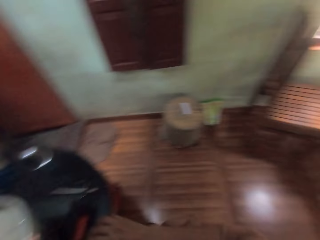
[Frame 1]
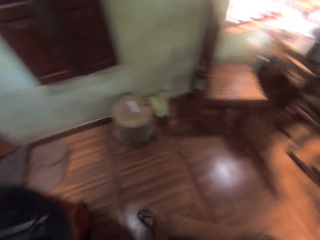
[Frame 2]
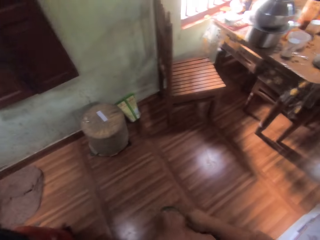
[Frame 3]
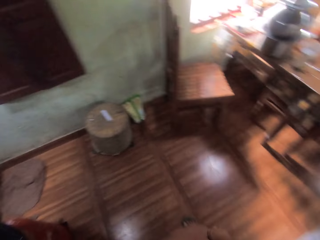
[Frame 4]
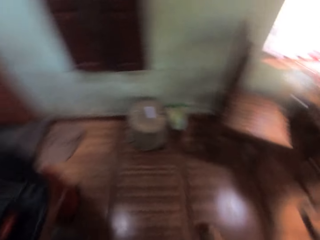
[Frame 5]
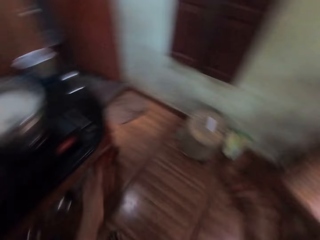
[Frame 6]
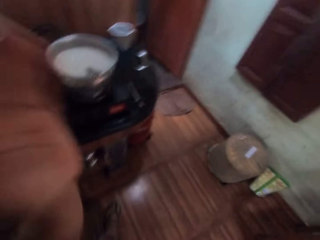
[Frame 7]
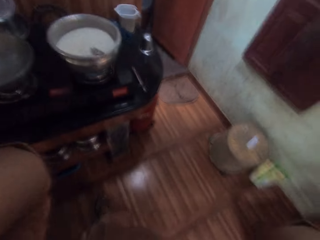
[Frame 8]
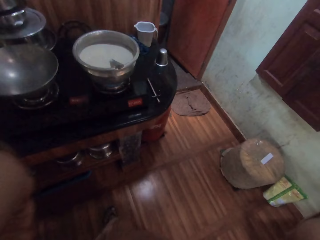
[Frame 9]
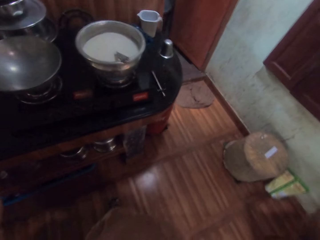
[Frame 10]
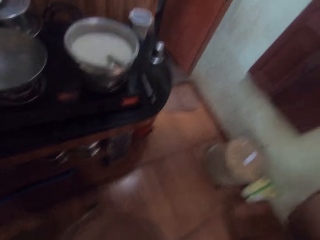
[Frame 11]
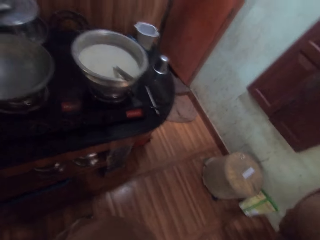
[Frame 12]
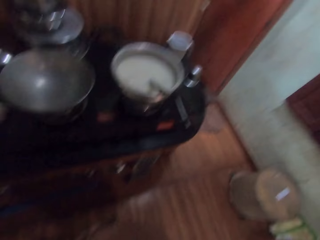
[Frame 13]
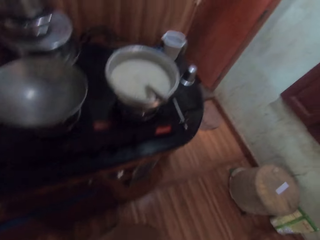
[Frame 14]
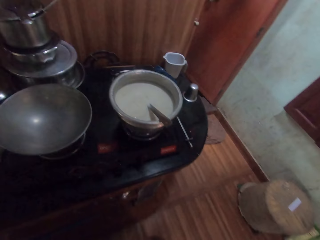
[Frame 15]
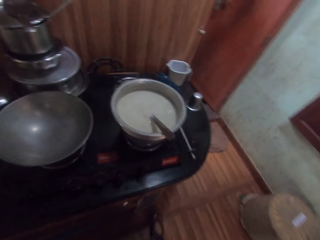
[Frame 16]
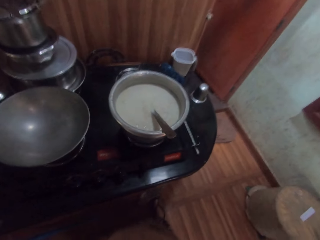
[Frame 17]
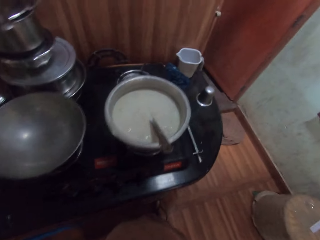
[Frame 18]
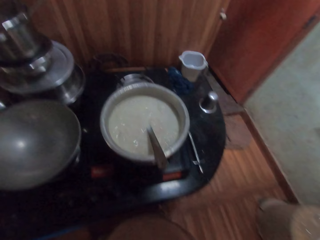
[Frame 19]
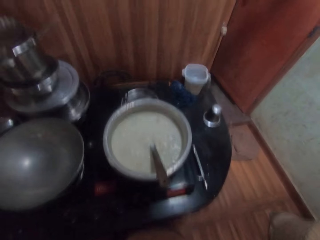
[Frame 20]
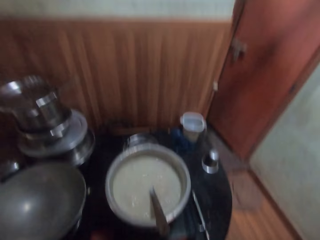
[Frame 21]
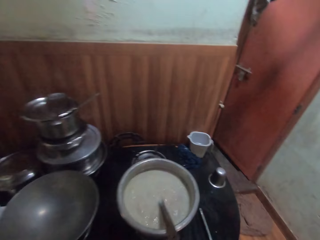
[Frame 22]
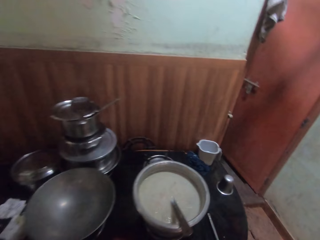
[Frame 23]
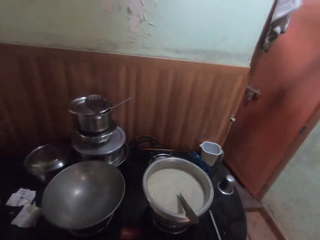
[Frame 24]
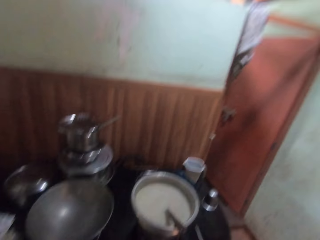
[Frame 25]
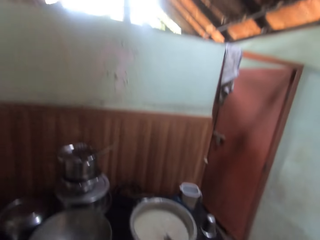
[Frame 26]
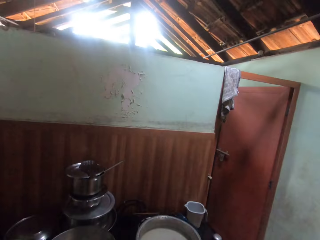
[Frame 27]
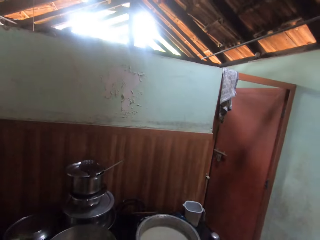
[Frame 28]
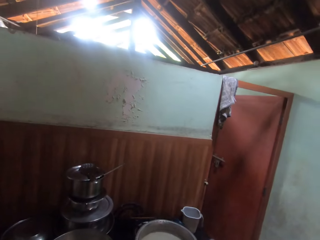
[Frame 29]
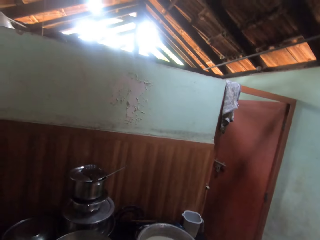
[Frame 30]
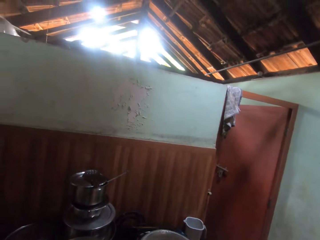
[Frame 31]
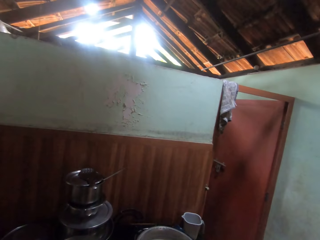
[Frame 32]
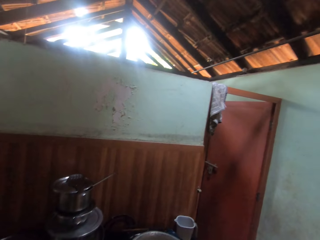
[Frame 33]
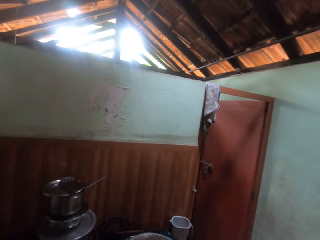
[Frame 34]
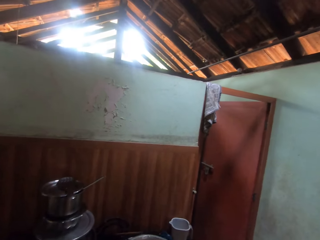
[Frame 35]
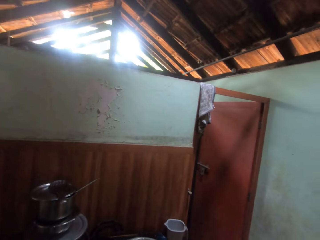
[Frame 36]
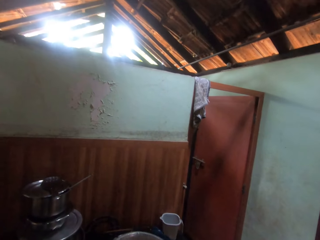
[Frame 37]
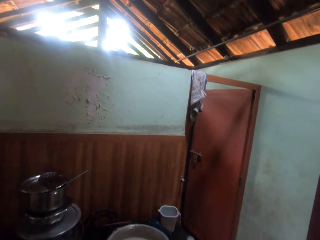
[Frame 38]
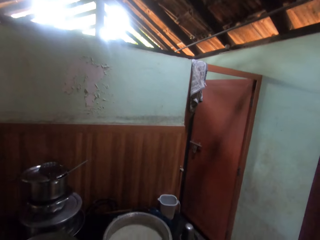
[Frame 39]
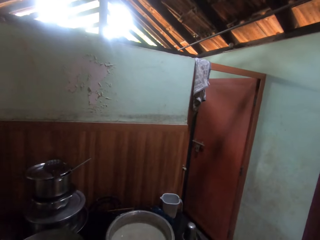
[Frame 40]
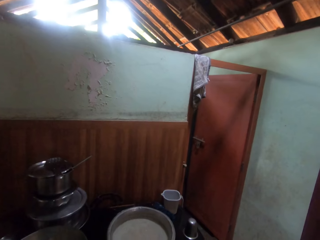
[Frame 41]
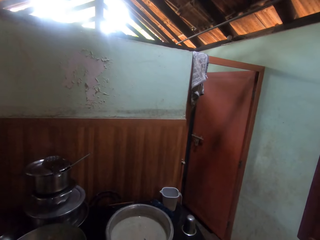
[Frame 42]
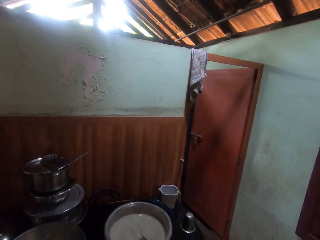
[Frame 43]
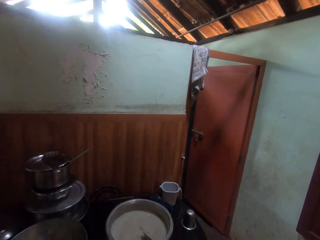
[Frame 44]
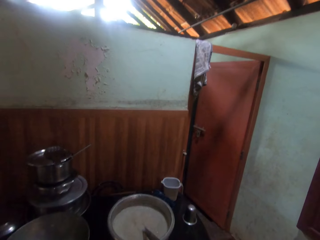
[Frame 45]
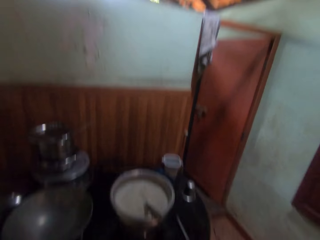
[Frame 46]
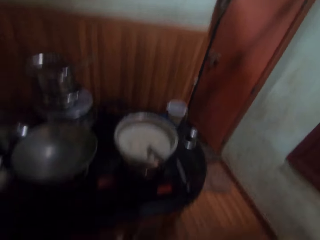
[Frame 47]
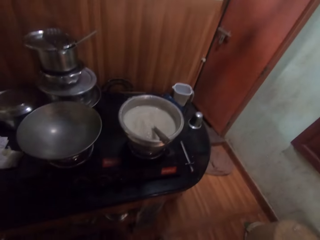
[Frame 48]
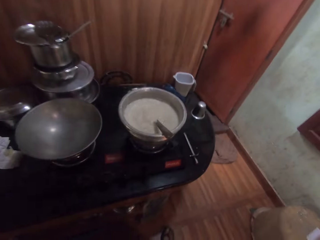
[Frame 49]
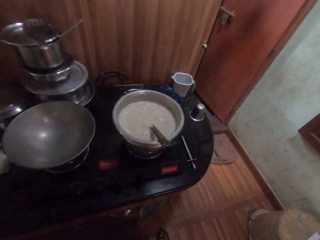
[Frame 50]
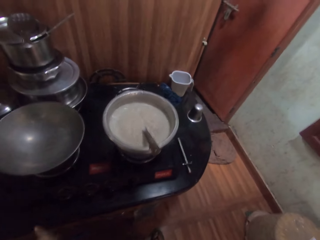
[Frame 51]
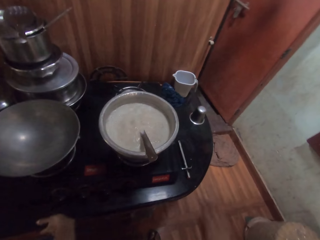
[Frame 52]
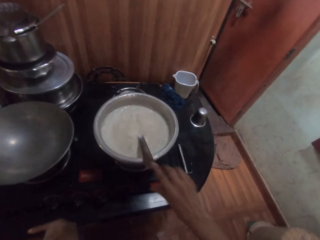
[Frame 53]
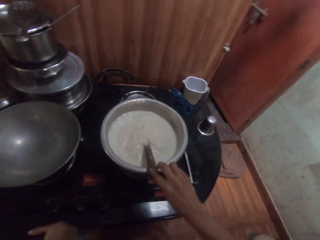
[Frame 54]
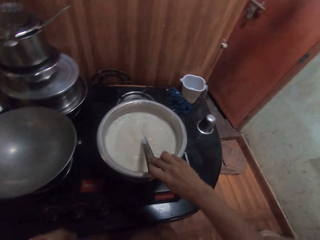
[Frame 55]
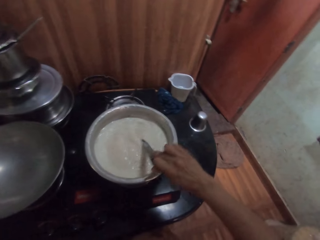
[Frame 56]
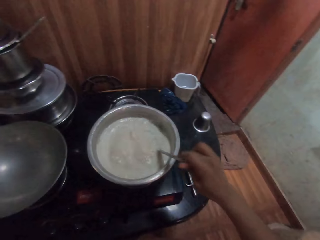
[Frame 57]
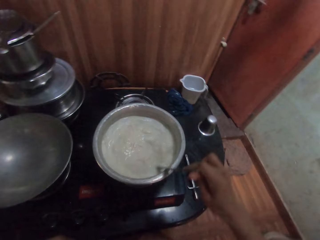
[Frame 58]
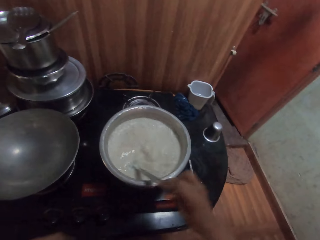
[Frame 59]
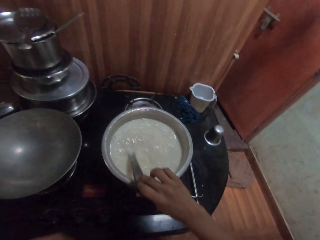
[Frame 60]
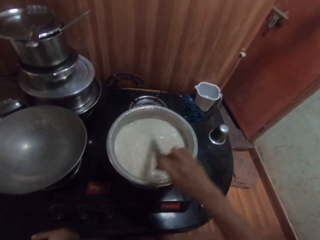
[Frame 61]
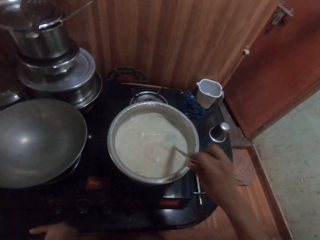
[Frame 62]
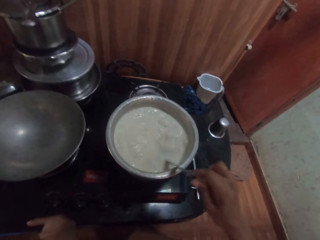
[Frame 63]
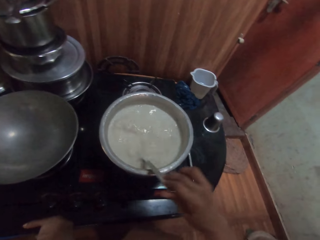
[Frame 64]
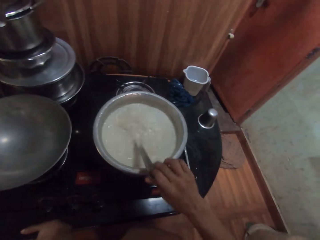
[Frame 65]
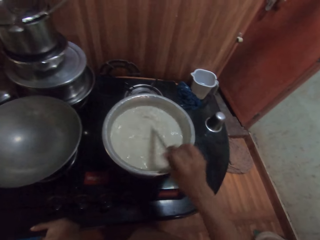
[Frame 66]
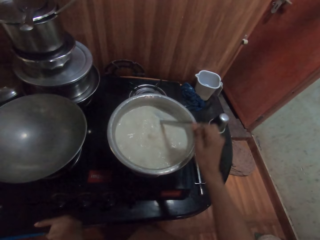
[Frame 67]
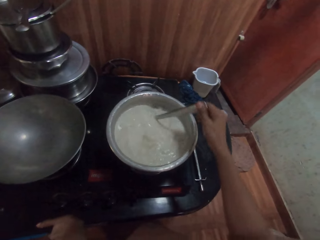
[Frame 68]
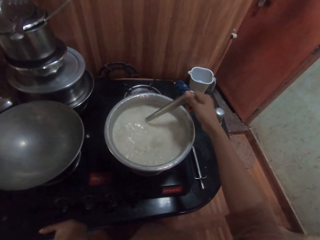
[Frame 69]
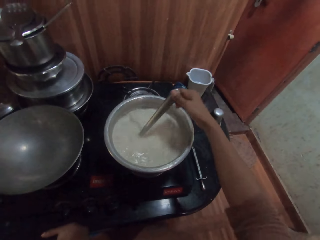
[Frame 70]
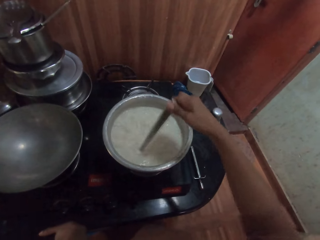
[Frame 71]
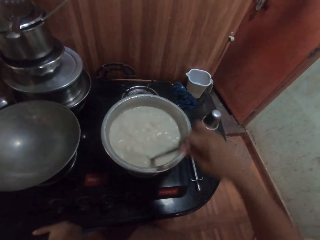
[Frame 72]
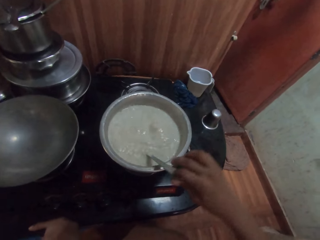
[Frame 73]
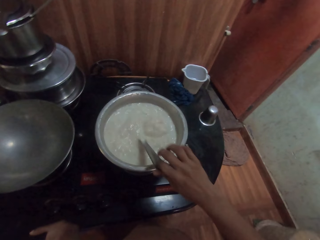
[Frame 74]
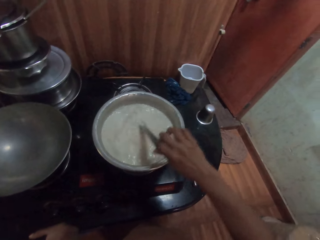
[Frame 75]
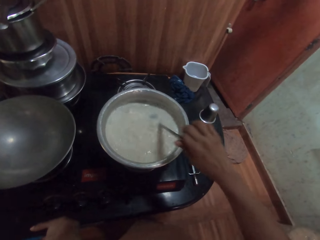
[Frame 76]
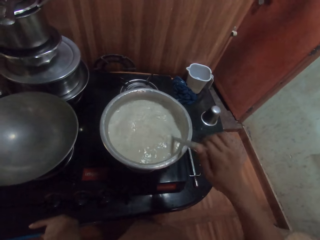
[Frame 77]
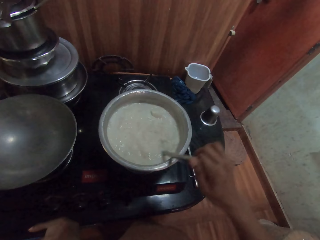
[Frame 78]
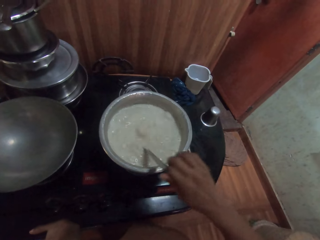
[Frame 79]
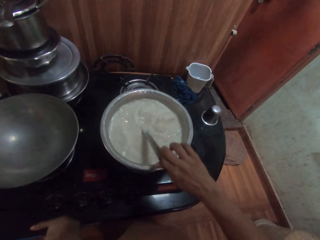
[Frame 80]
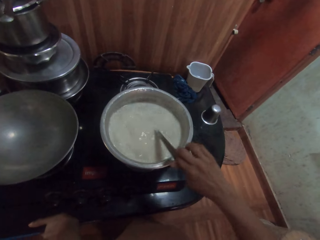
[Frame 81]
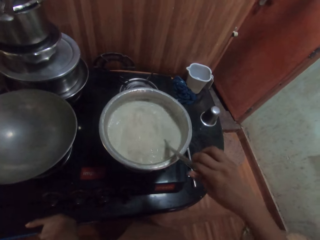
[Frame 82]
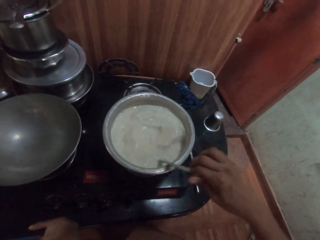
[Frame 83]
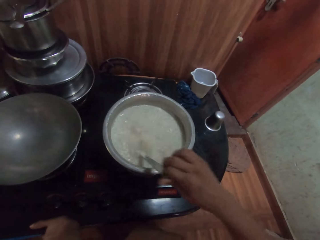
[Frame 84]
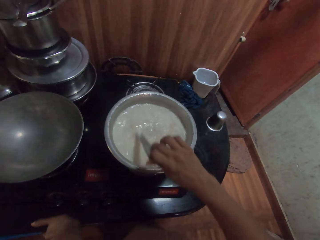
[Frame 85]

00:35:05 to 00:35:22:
The camera wearer looks around the kitchen. She touches her face with both hands. She holds the spoon with her right hand. She stirs the boiling tea from a pot with the spoon in her right hand.

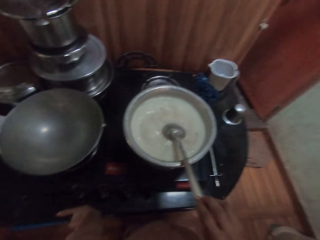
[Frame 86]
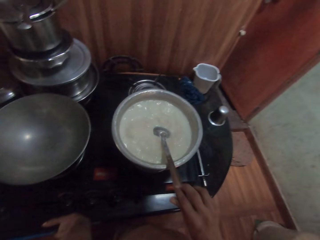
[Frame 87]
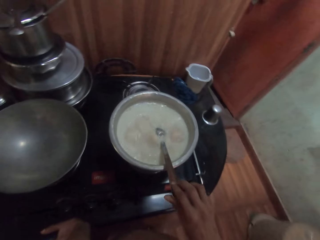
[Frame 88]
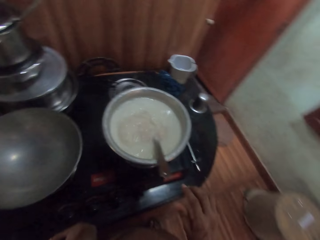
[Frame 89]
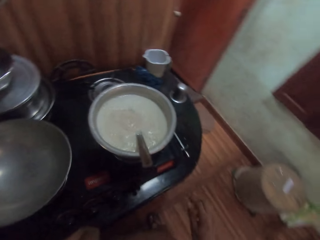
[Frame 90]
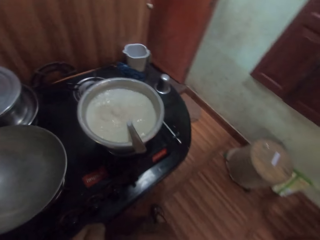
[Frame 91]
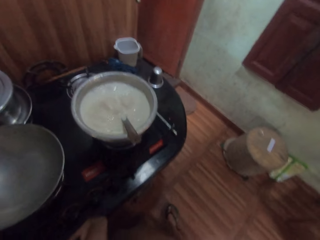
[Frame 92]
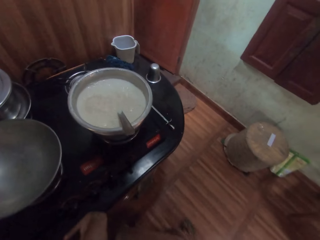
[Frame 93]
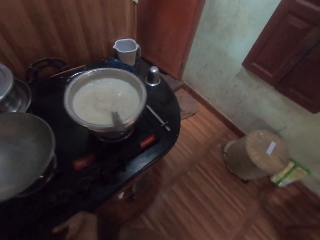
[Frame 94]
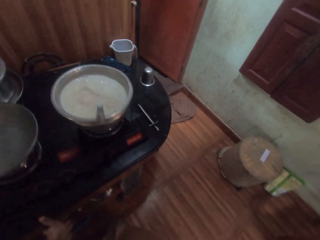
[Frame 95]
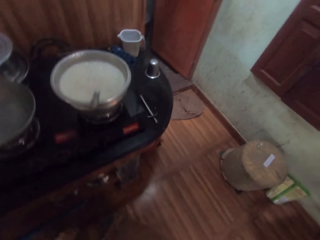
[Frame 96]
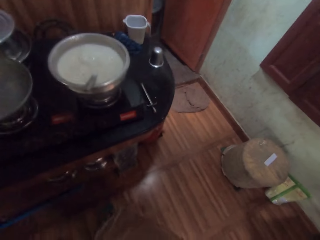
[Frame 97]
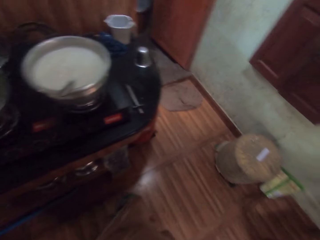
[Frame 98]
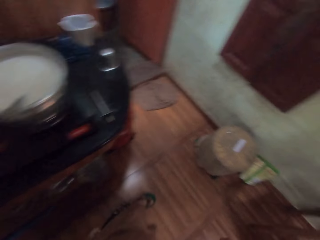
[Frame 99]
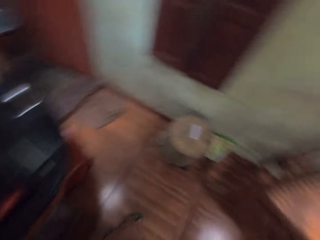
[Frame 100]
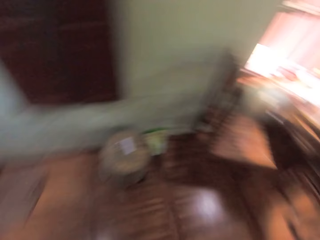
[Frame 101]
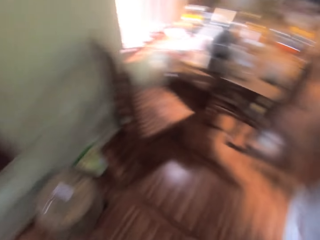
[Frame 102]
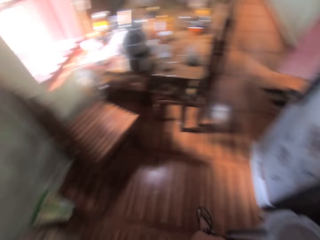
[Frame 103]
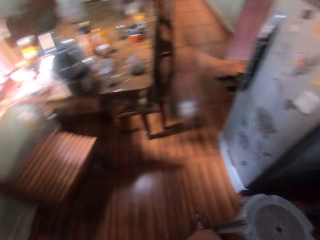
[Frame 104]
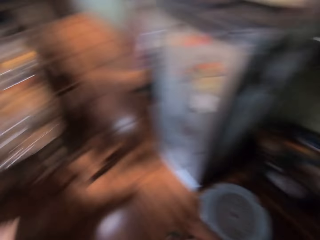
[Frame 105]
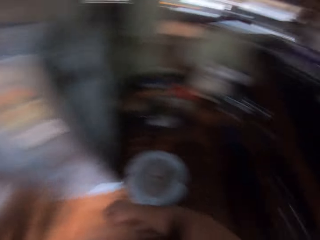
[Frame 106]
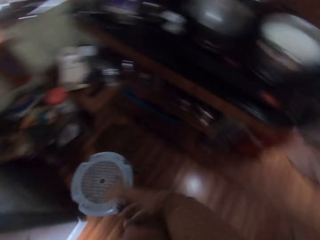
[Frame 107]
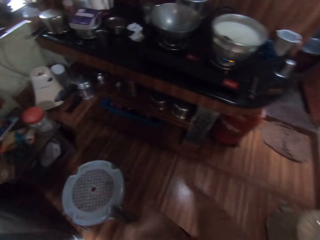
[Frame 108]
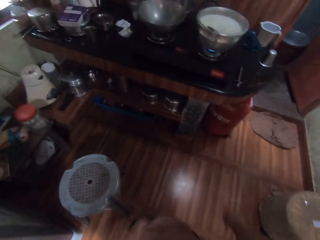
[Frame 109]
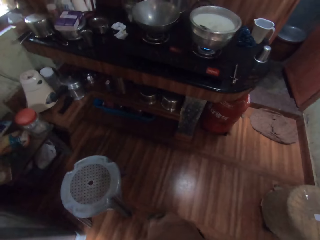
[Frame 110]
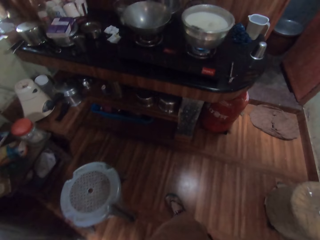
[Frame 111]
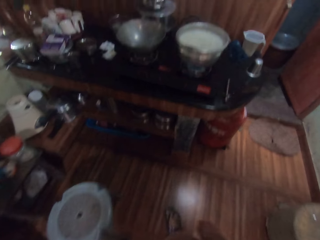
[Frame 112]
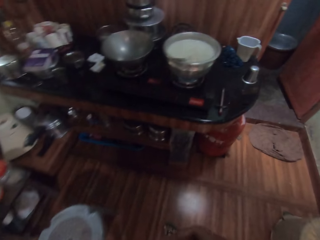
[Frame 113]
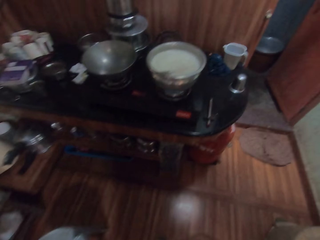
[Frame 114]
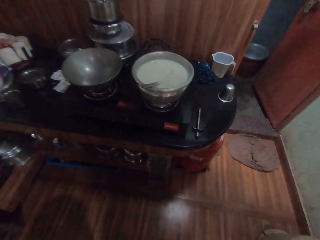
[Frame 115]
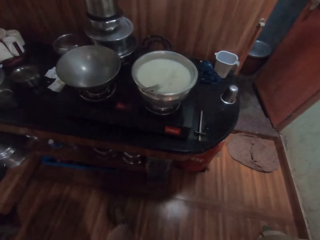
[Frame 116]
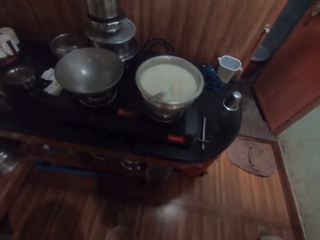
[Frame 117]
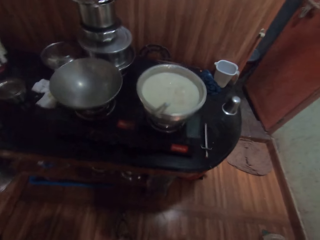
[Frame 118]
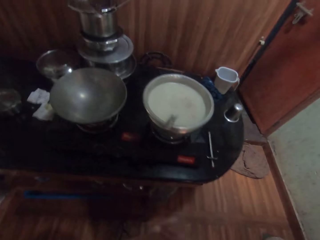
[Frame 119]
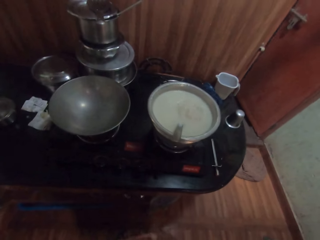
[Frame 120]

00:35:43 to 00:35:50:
The camera wearer drops a spoon. They look around the kitchen.
